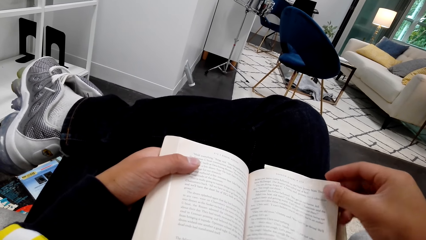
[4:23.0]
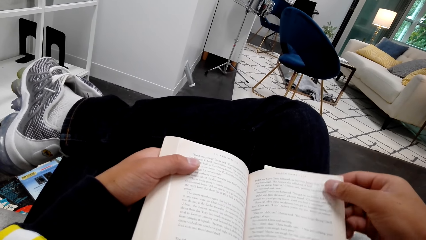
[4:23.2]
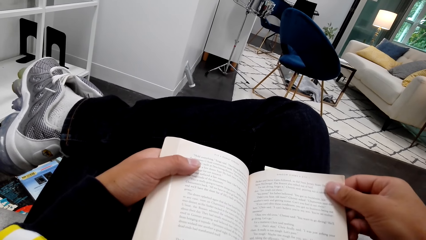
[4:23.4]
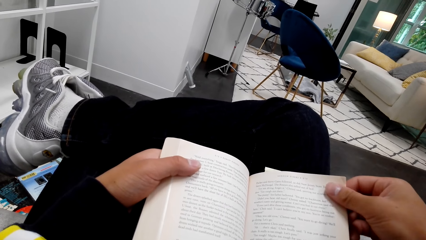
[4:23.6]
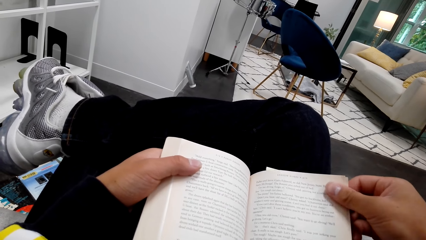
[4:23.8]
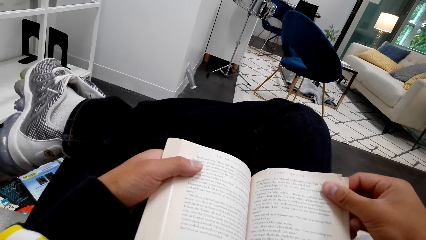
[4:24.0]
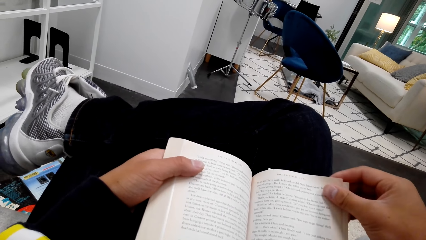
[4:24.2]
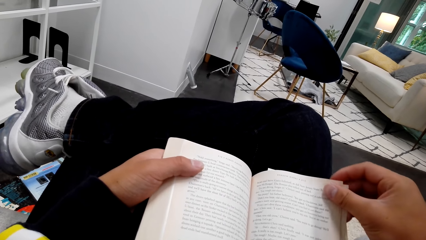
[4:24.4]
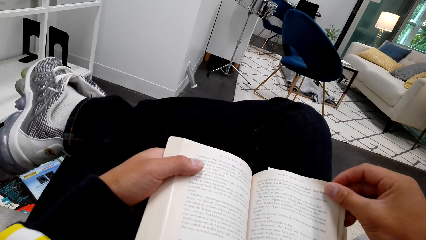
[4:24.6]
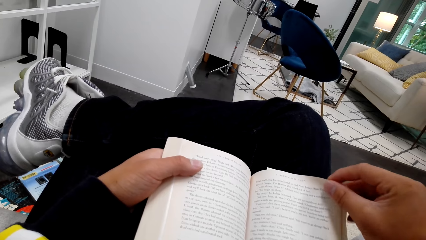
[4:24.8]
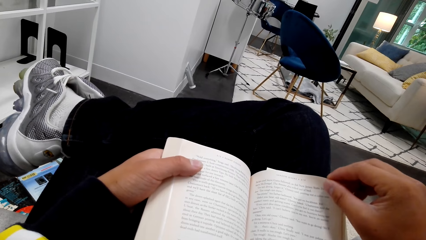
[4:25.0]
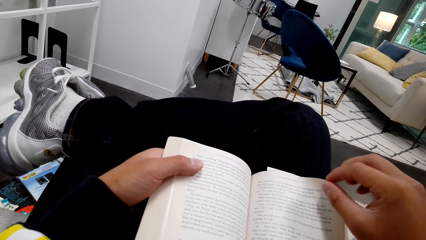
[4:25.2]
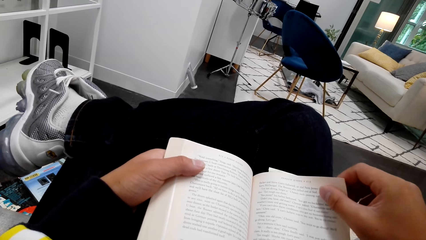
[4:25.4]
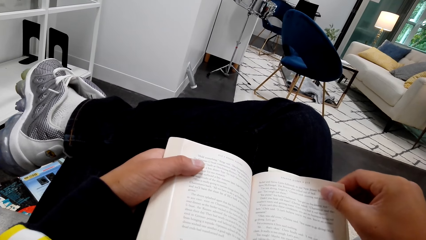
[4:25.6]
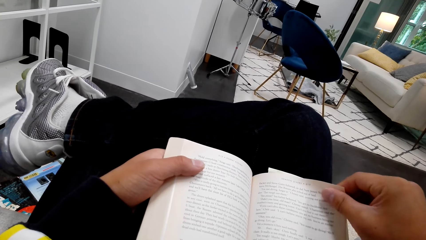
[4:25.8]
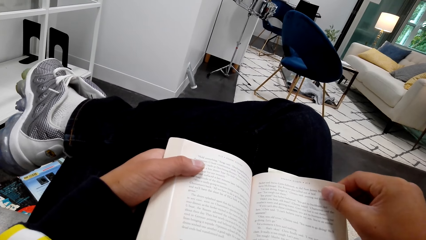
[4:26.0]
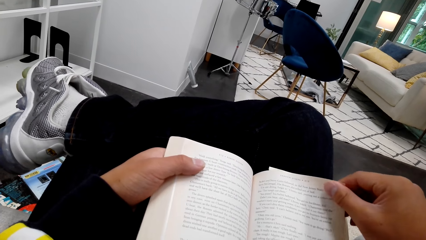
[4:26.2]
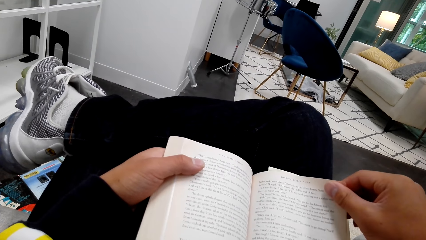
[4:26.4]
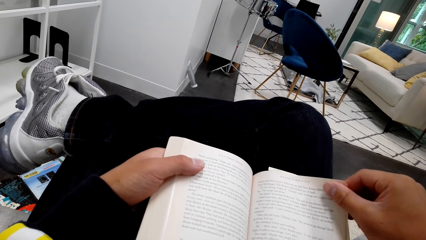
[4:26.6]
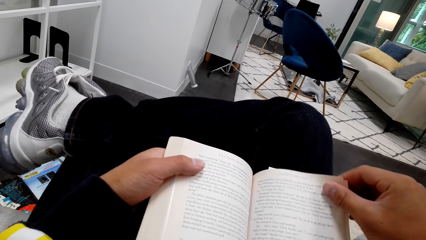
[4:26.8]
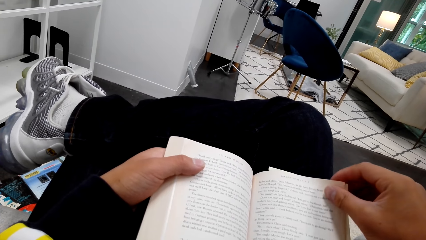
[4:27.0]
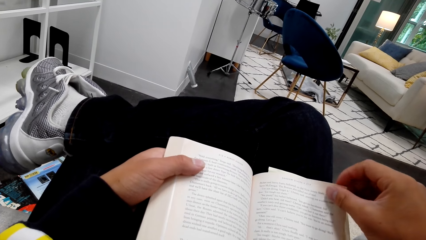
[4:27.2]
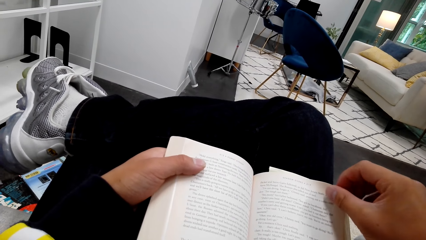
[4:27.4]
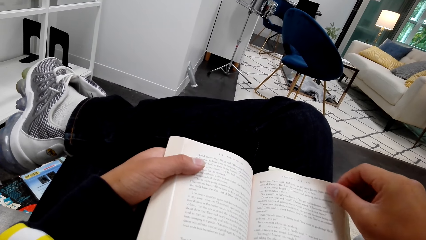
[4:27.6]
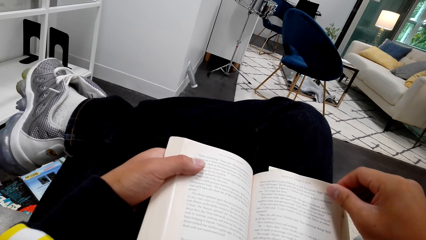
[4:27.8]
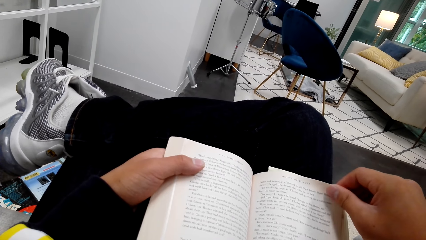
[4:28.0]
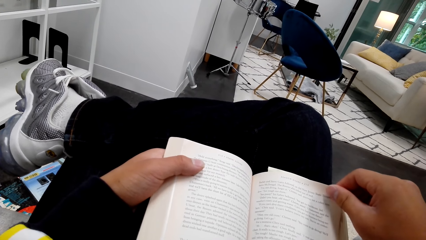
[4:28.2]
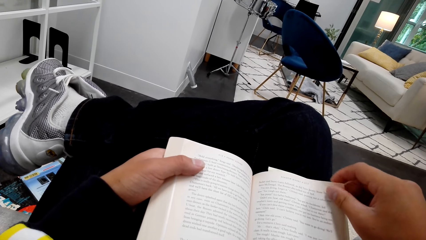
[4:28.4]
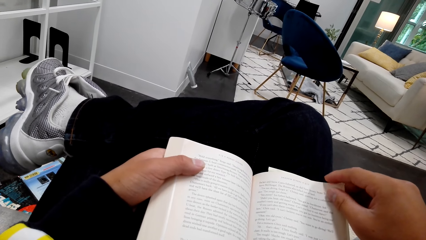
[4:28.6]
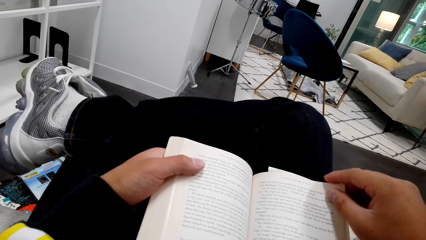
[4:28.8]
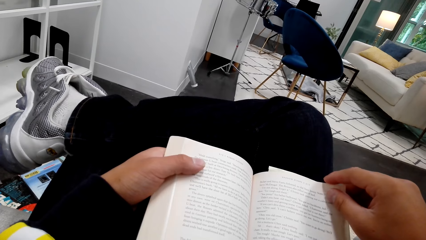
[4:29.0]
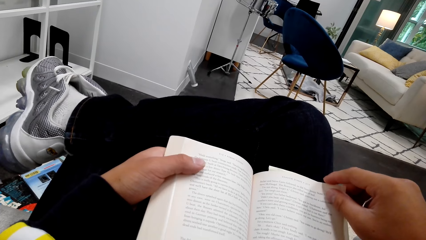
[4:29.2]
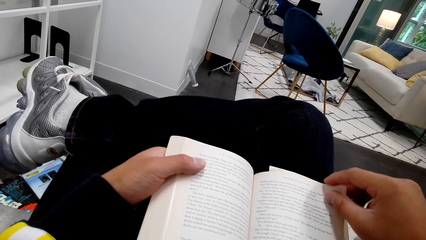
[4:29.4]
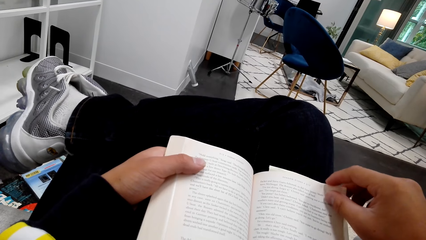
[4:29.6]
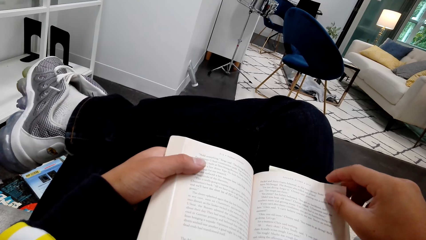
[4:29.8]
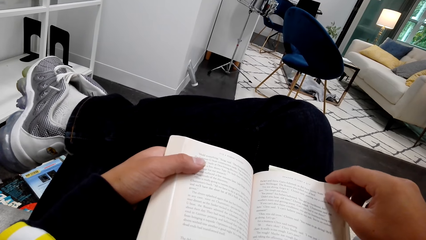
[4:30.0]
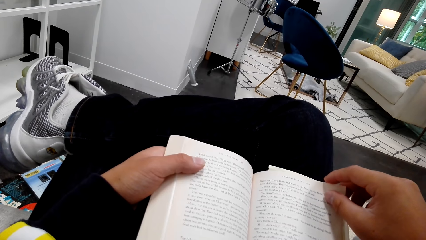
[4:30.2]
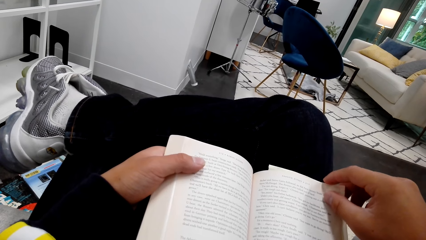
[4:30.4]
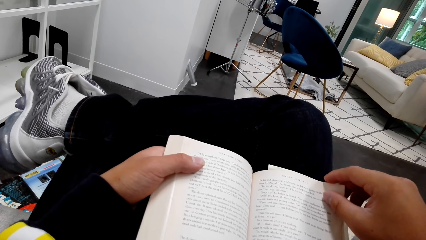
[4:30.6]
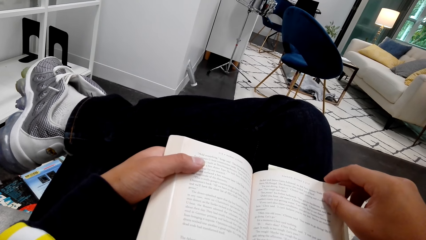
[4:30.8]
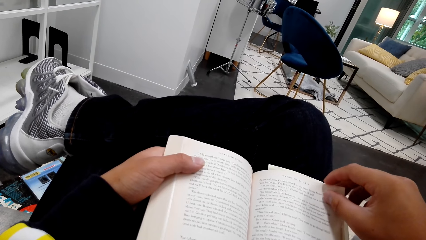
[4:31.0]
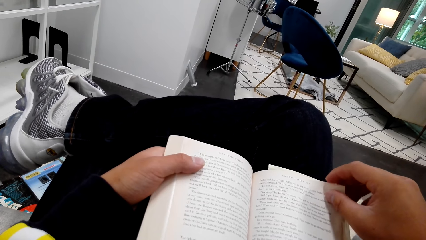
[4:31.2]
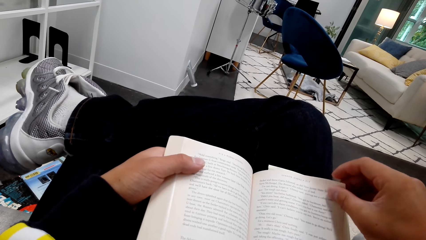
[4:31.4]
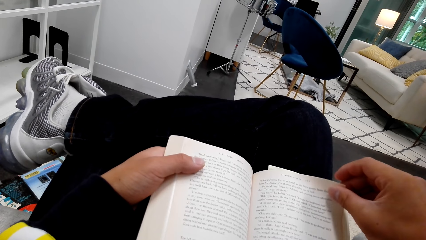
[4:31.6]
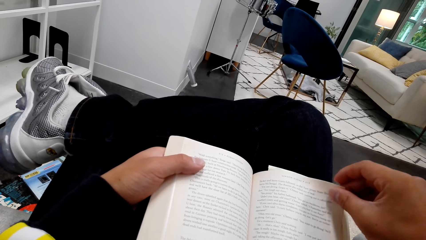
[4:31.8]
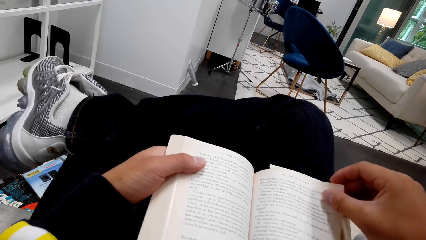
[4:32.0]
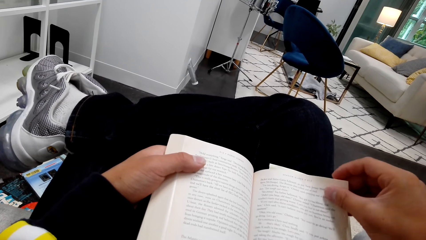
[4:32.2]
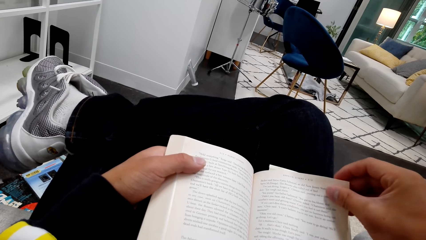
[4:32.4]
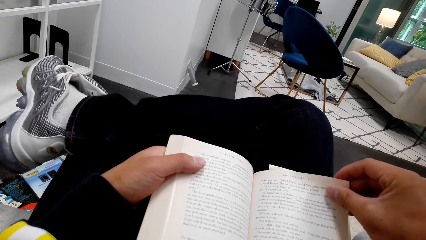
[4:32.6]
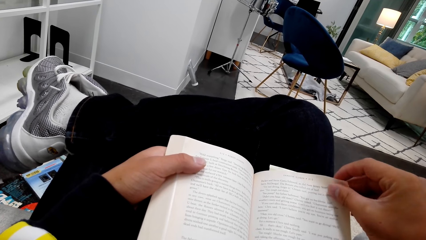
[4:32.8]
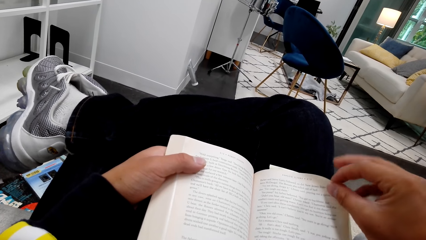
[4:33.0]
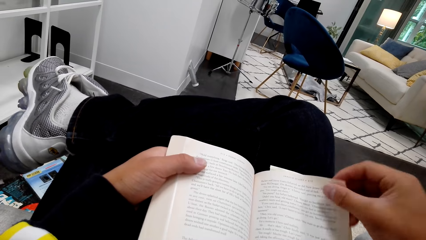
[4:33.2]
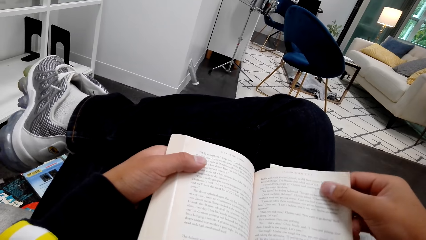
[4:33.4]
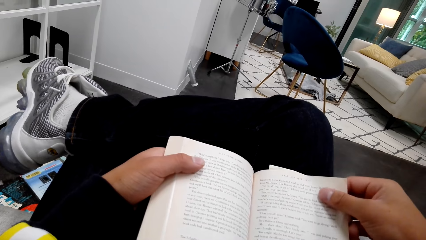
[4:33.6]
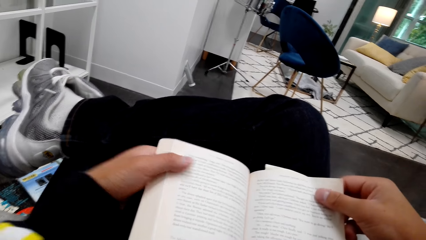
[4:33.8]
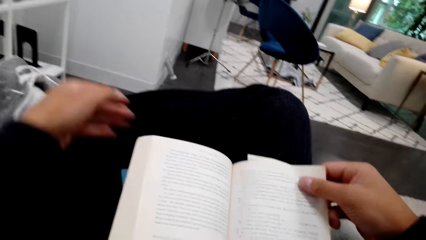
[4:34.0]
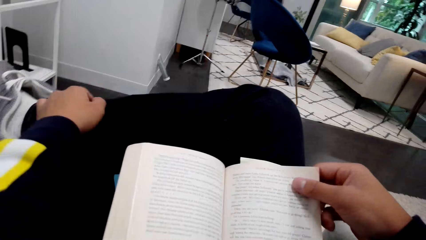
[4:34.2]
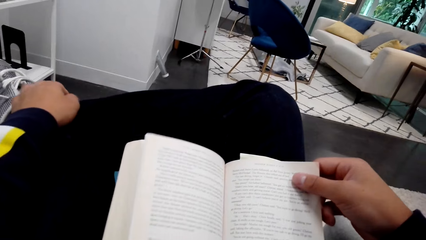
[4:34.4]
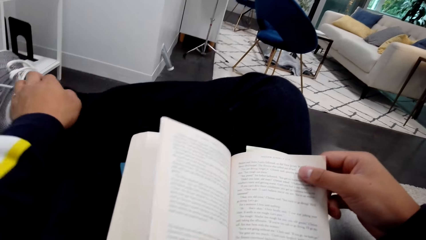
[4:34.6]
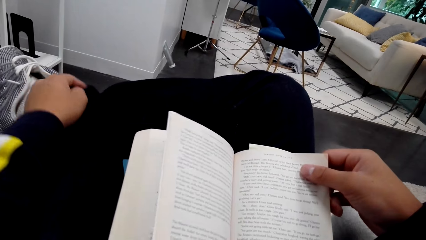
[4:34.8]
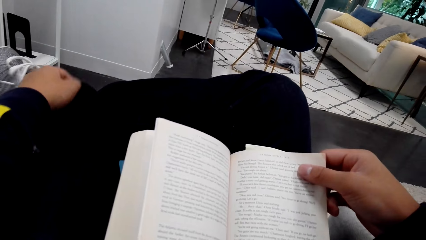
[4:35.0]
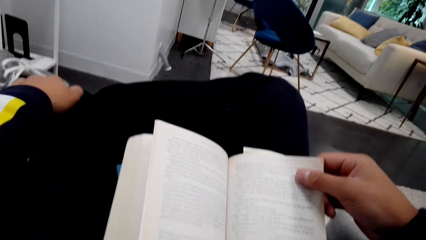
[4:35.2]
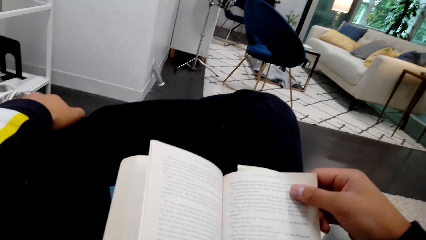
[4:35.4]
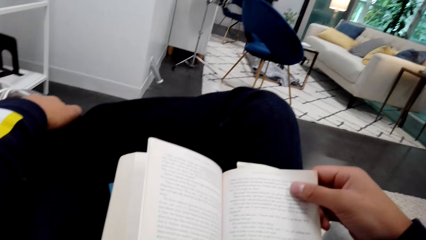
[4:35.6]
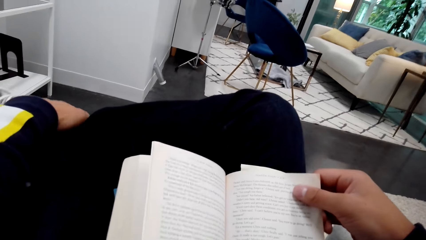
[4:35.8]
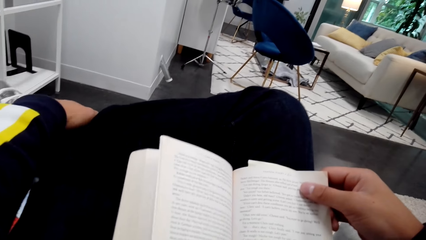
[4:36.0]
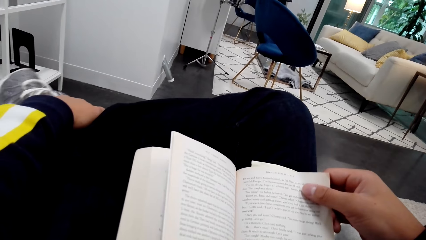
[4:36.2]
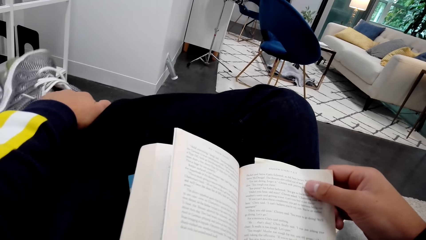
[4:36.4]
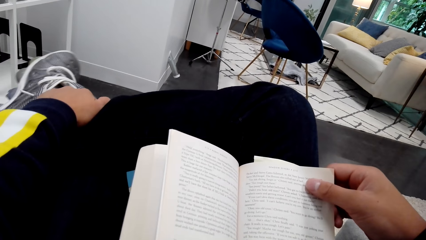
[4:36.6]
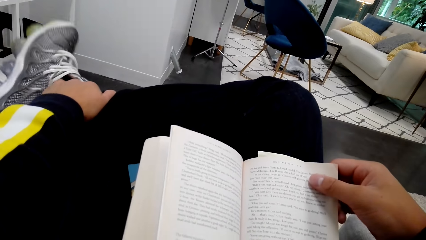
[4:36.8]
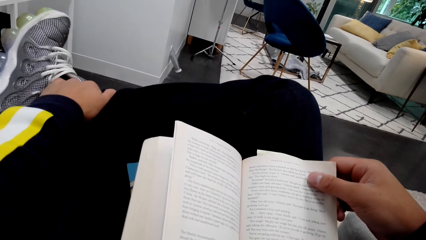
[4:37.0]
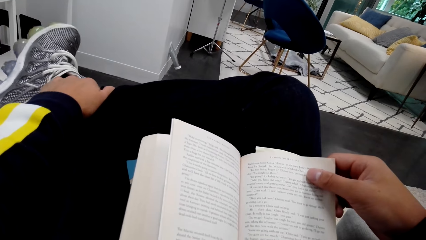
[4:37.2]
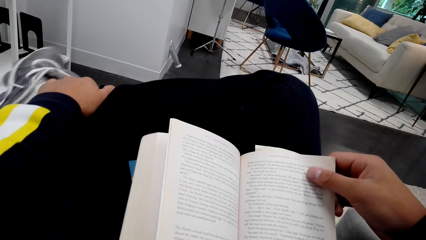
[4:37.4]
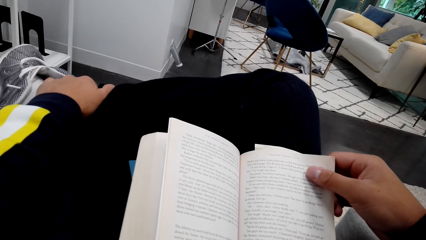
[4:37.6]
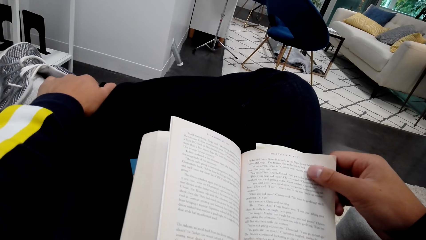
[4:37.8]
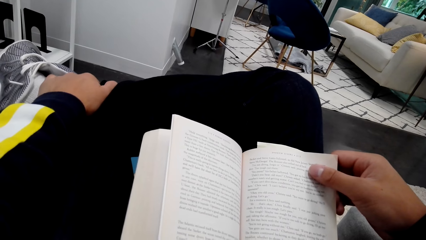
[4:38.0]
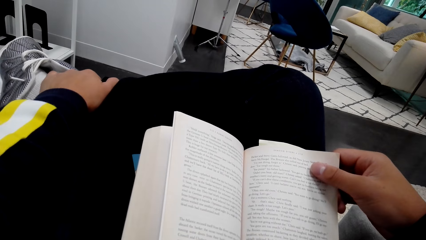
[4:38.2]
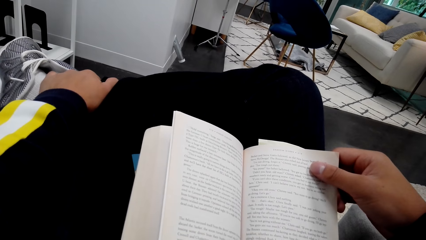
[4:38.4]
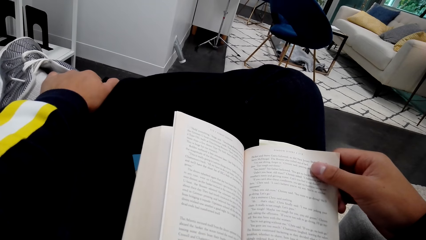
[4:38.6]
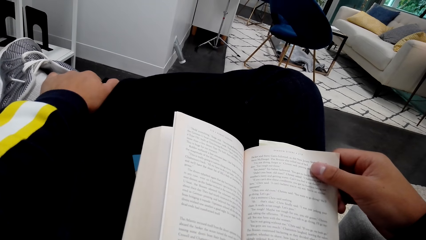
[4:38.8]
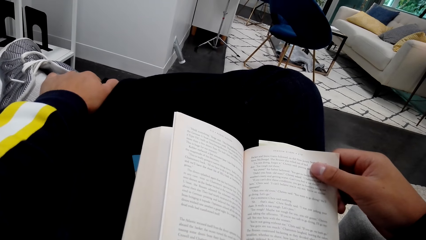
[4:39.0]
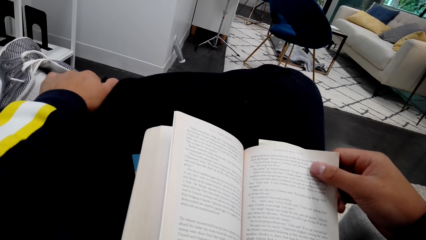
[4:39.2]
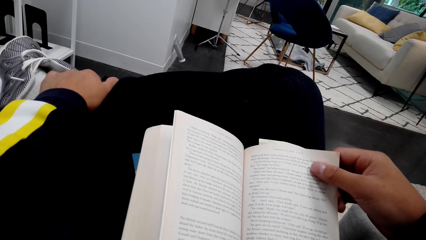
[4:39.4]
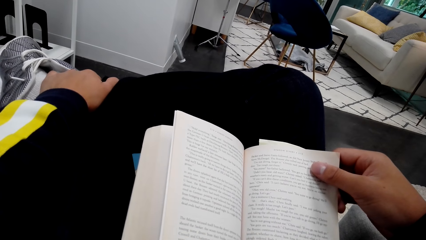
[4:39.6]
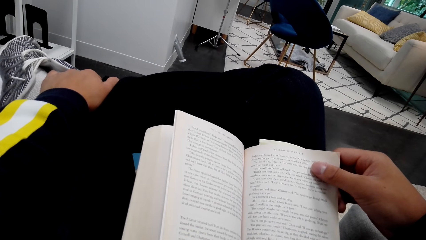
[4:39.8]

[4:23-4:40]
The camera wearer moves pages with a hand. They put a hand on a leg. They read a book.
